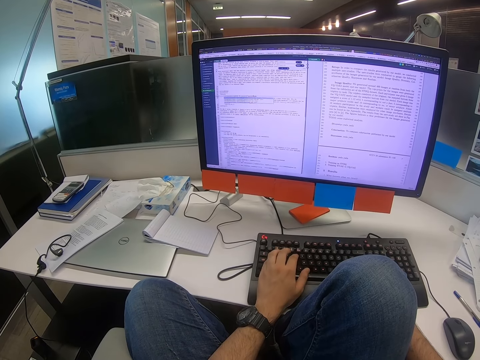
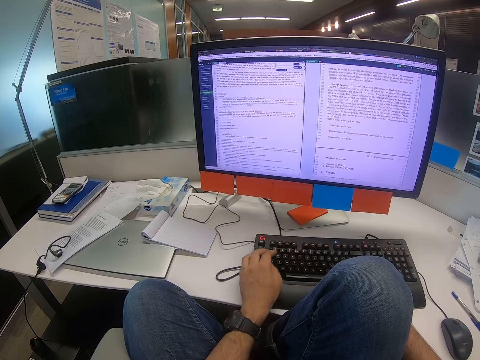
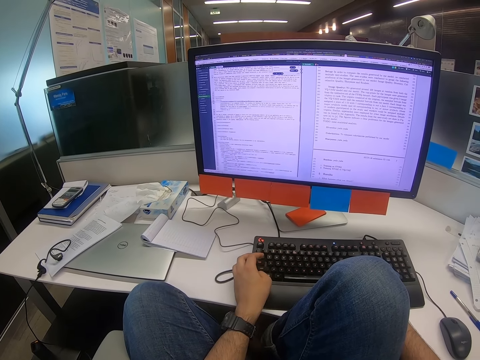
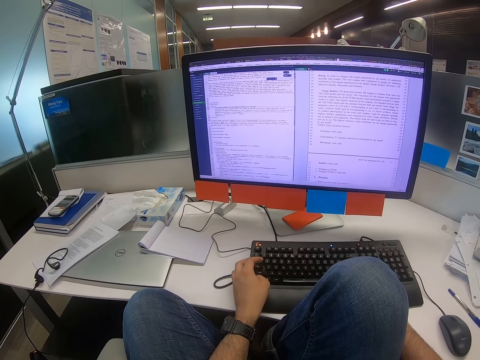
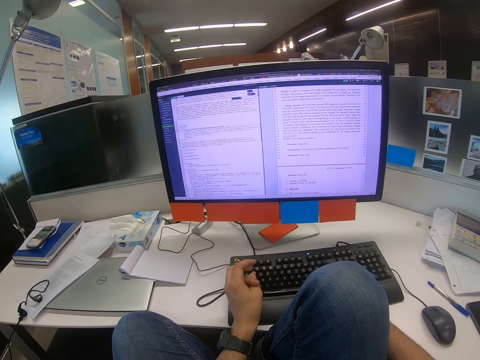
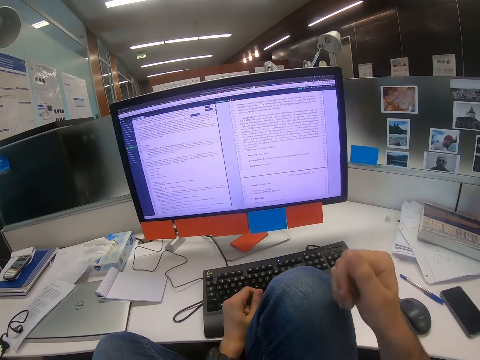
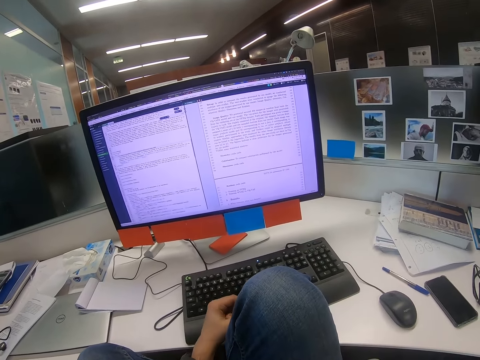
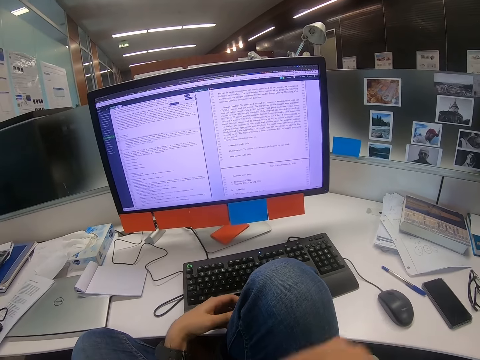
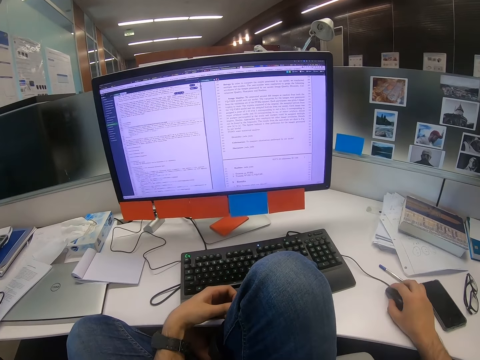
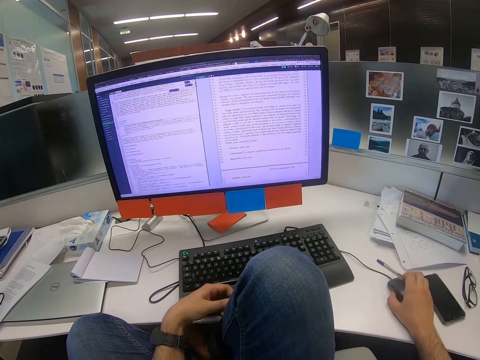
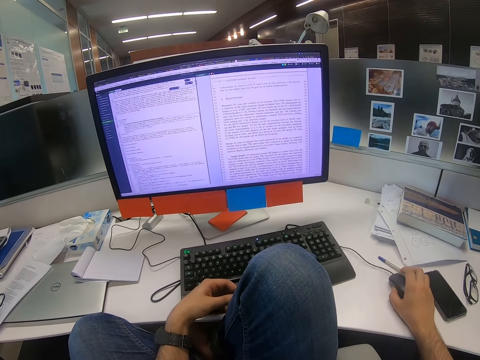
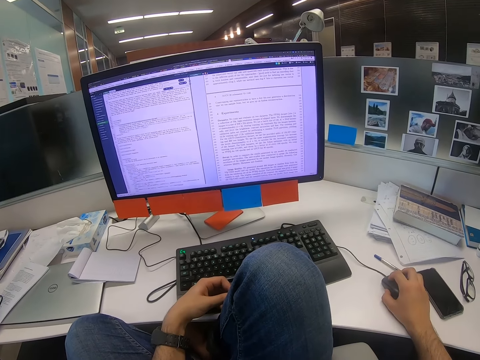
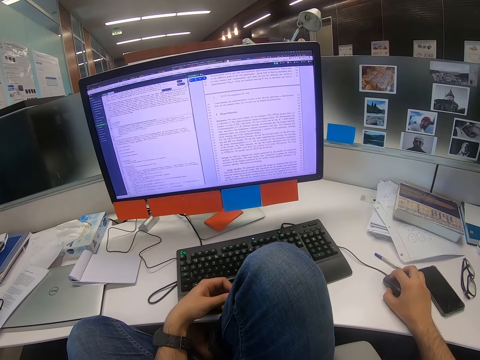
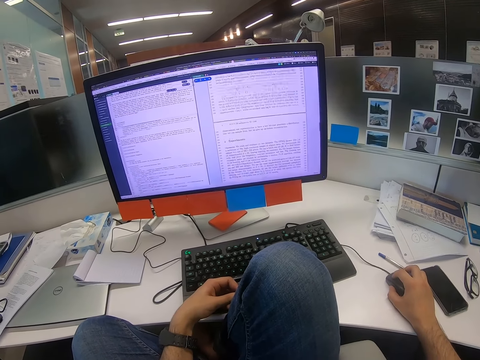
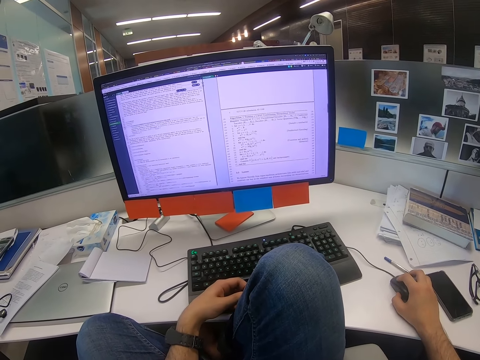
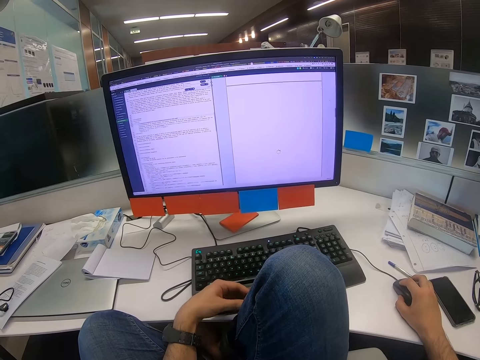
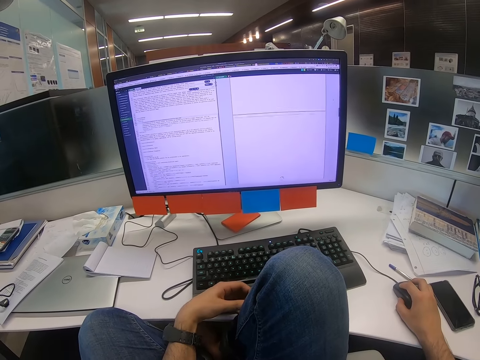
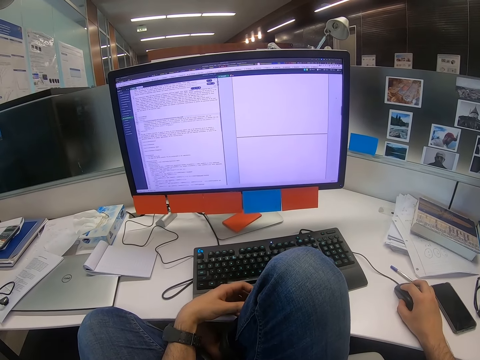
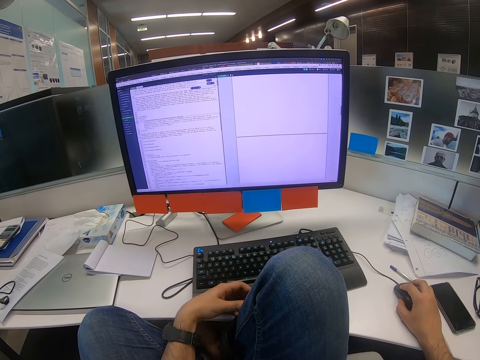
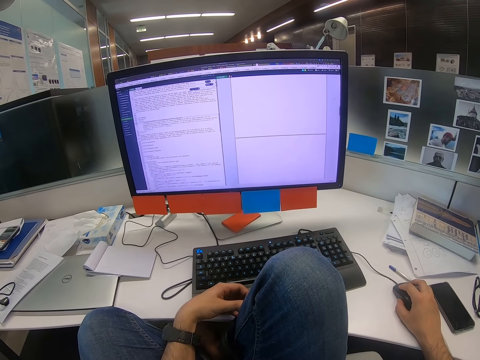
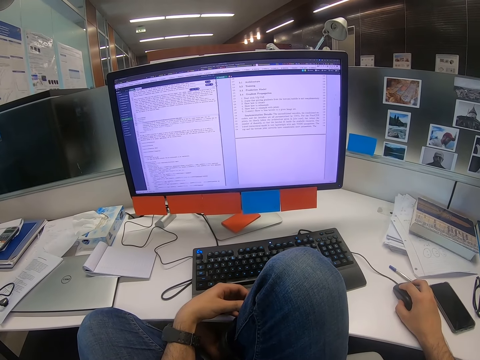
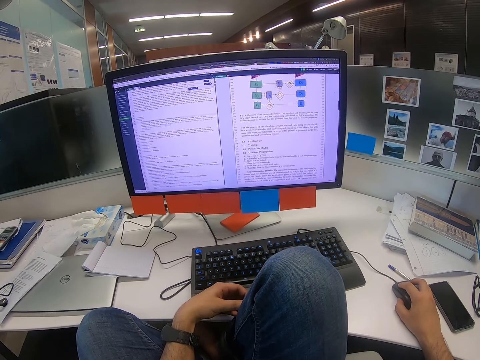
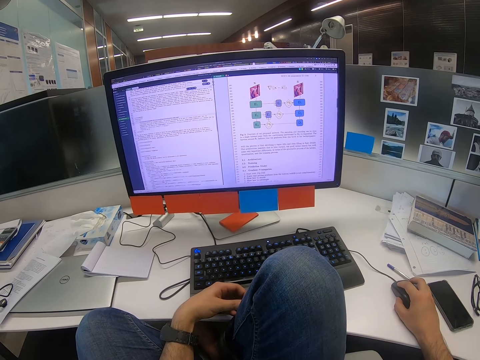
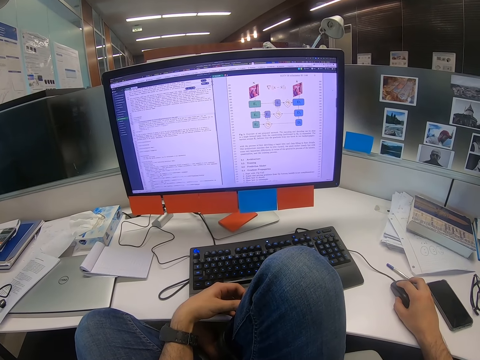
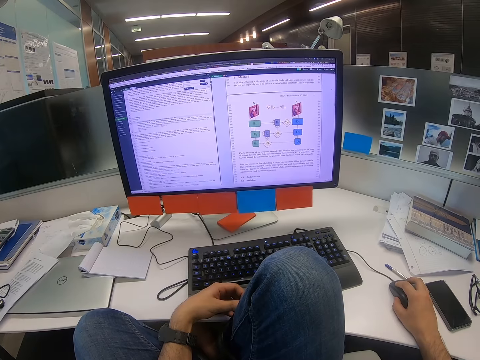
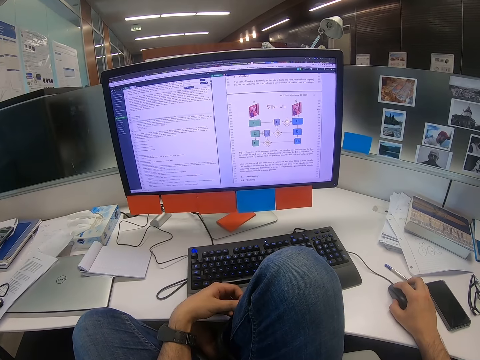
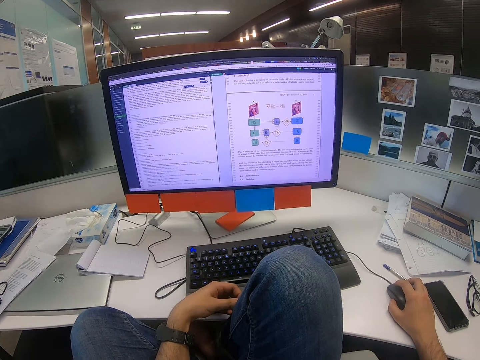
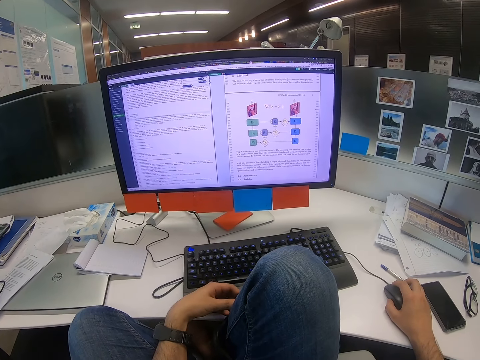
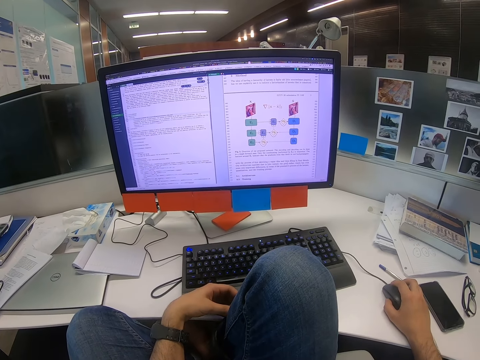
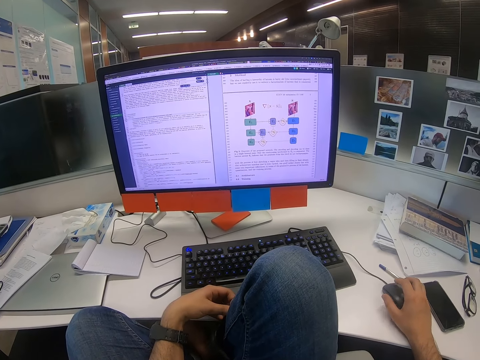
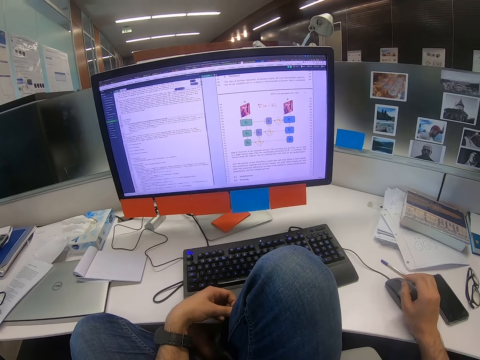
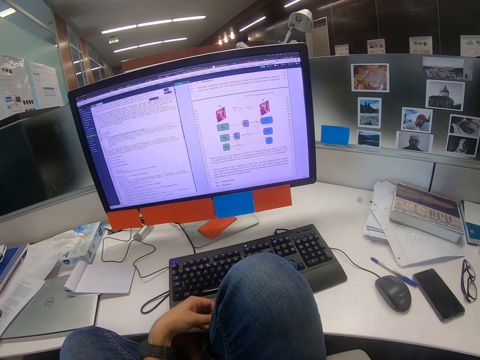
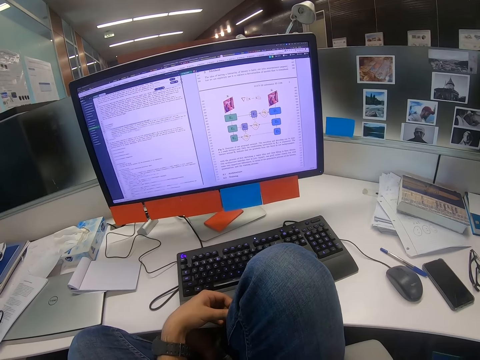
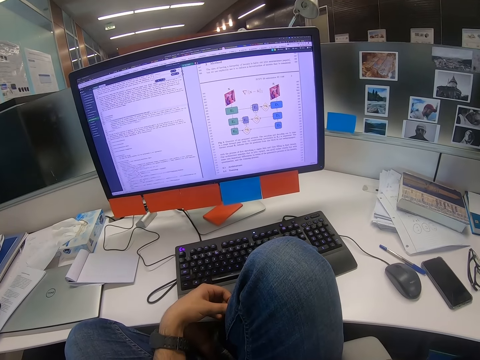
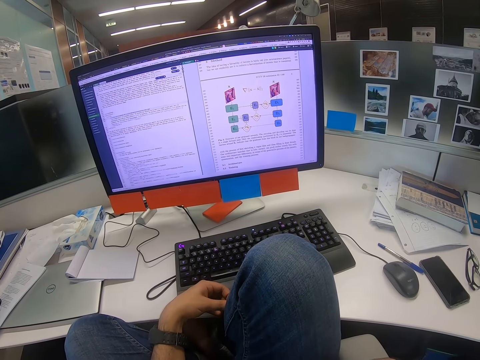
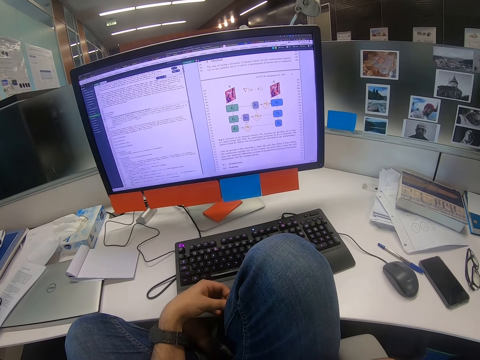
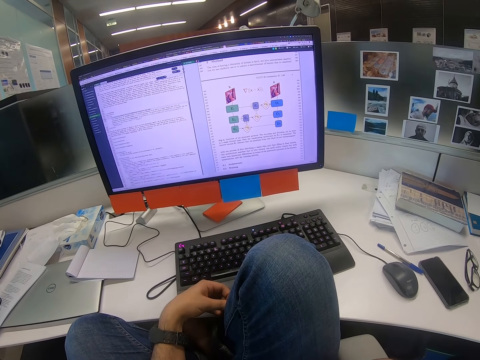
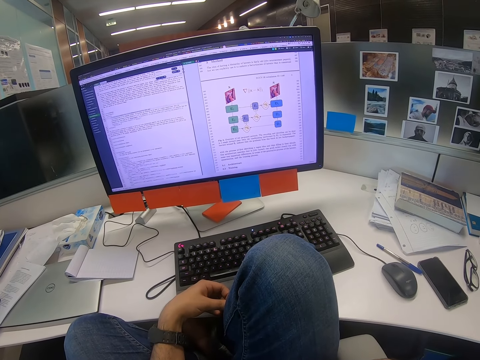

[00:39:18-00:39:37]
The camera wearer lifts his right hand. He moves the mouse with the right hand. He scratches the right leg with the left hand. He touches his right leg with his left hand. He moves the mouse with the right hand. He releases the mouse from the right hand.

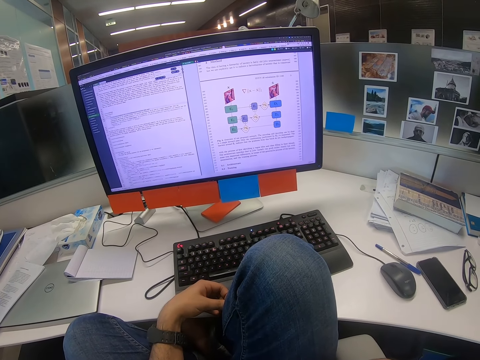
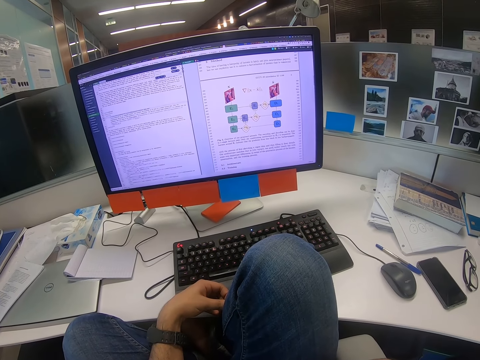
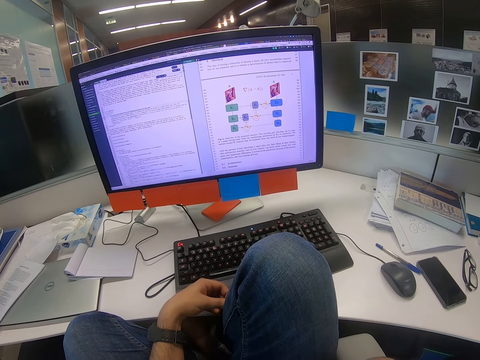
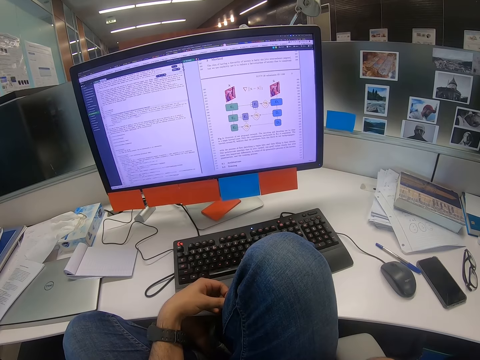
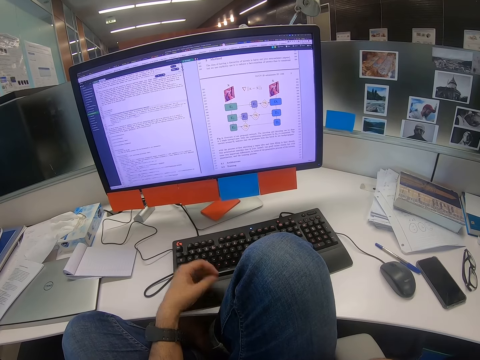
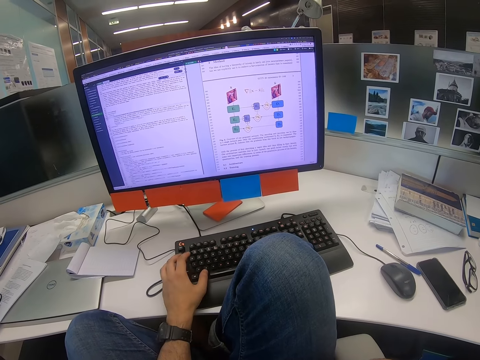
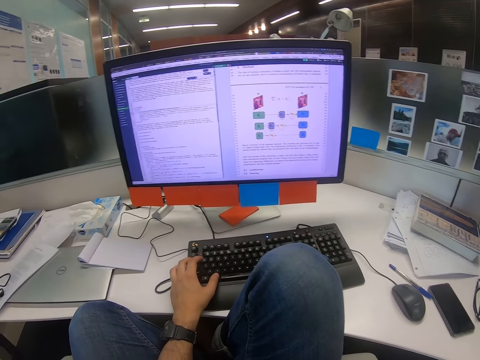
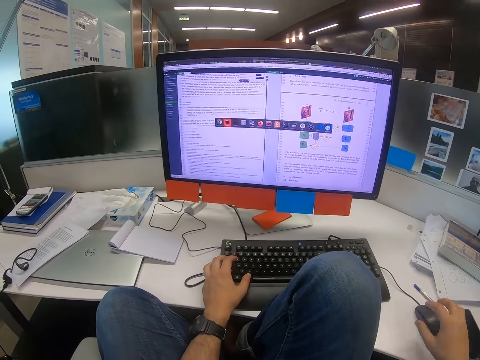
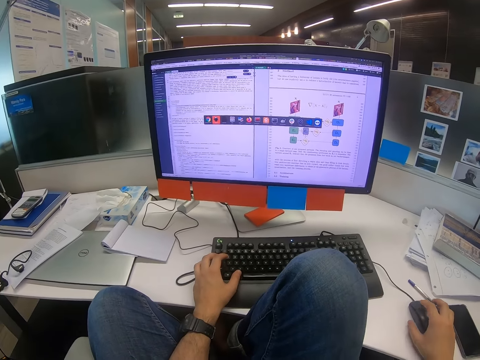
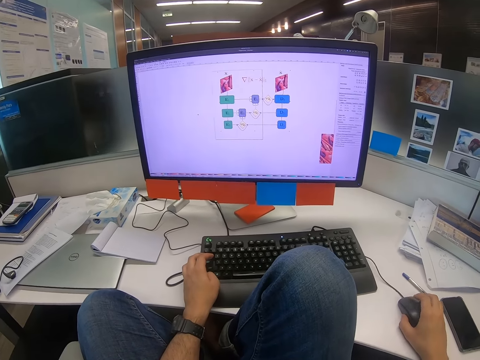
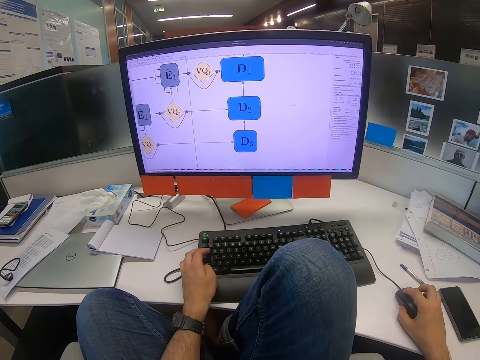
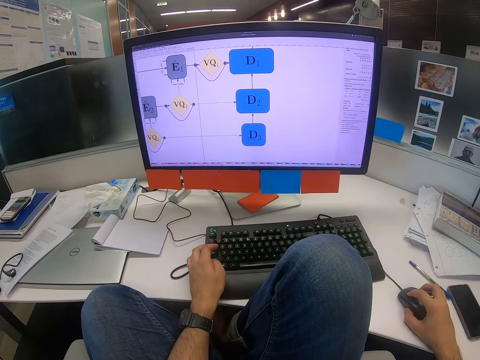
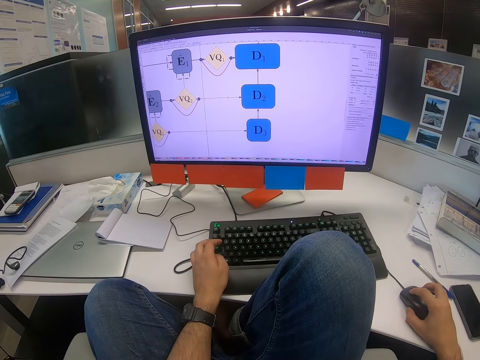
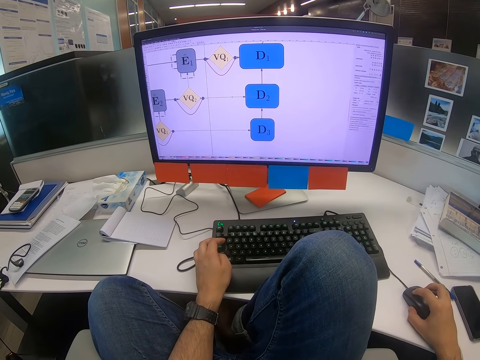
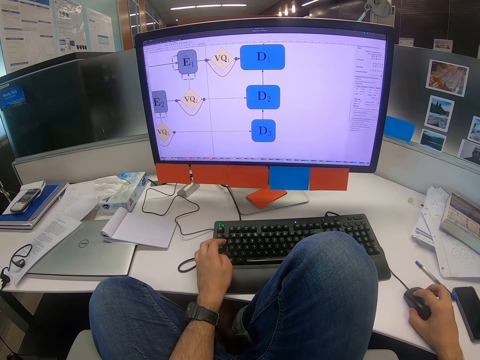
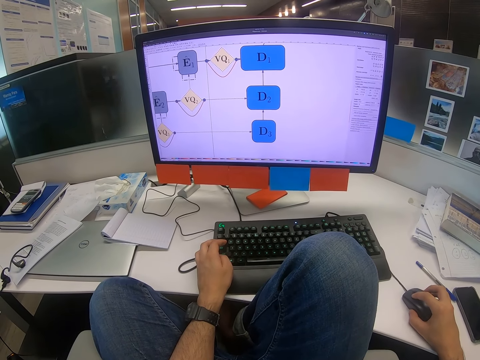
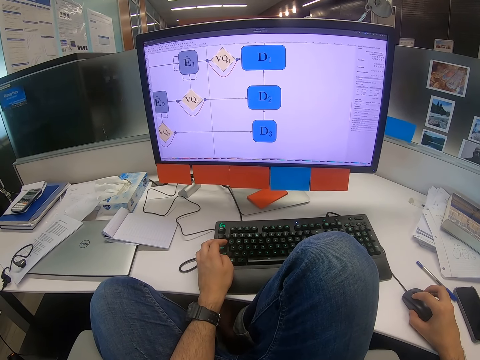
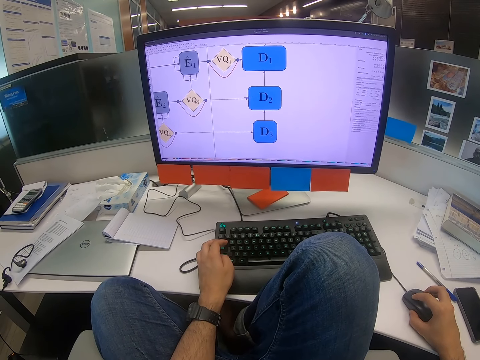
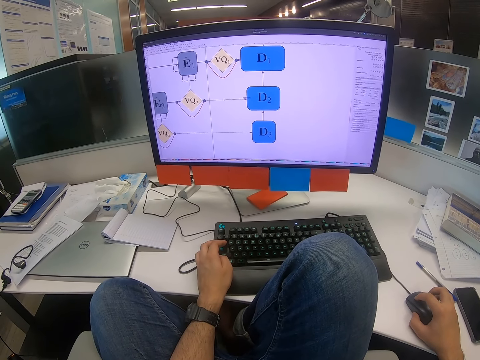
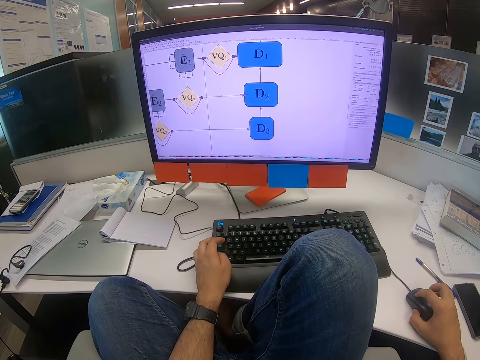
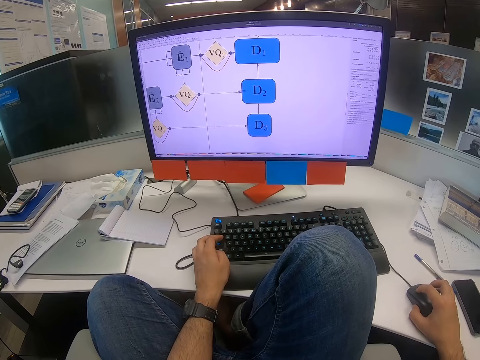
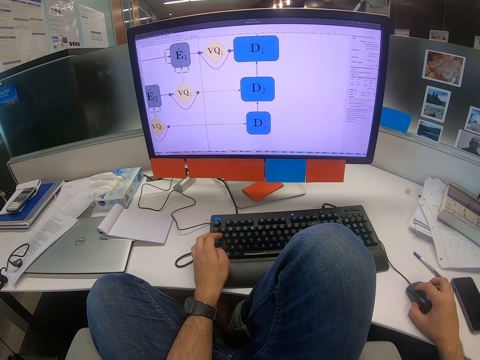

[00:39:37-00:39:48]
The camera wearer looks at the computer. He touches the keyboard with his left hand. He operates the computer. He moves the mouse with the right hand.
